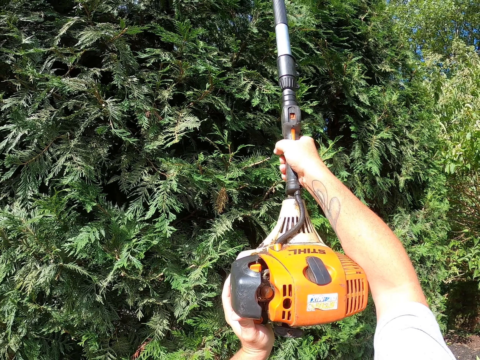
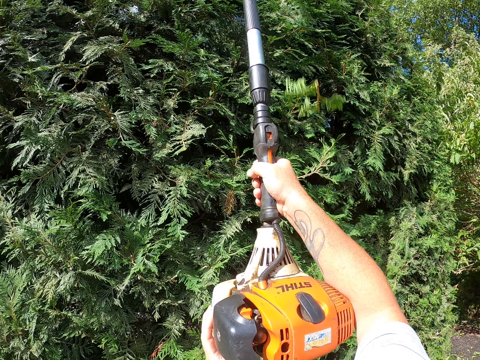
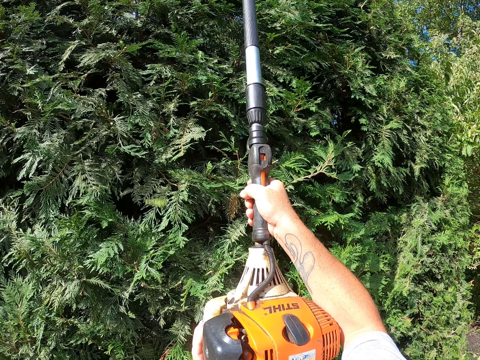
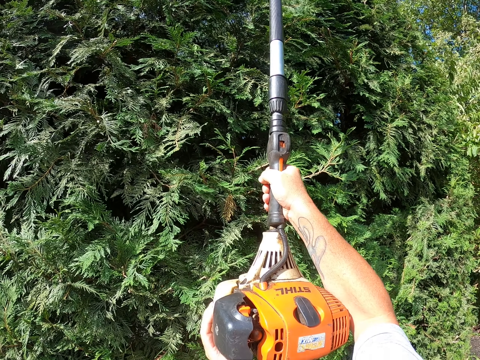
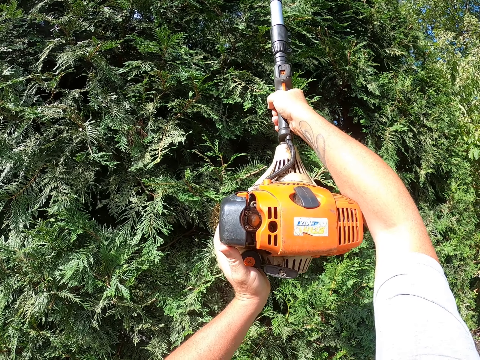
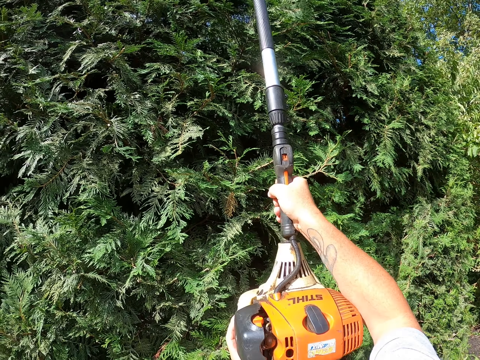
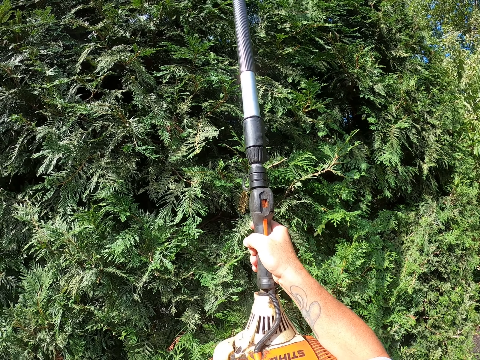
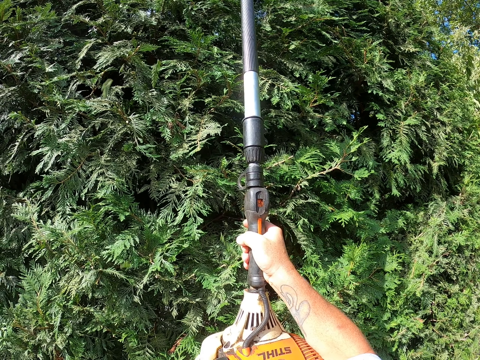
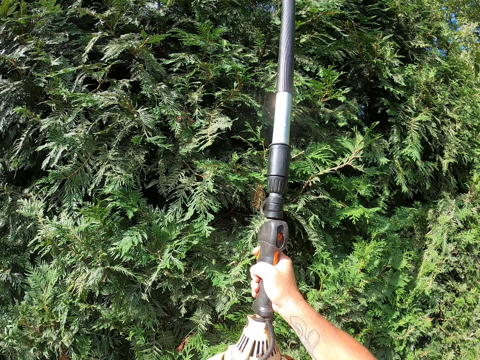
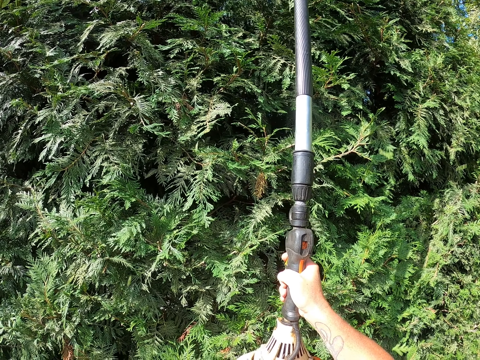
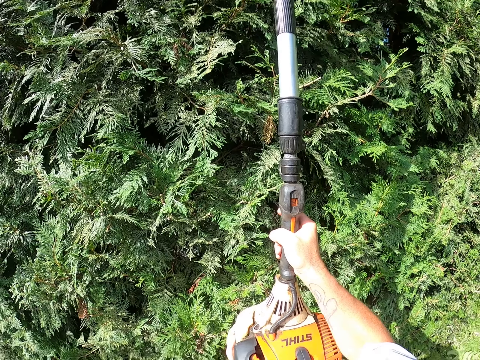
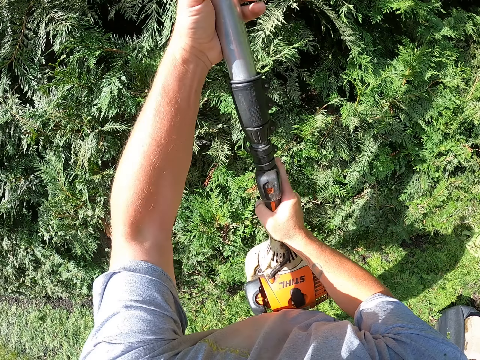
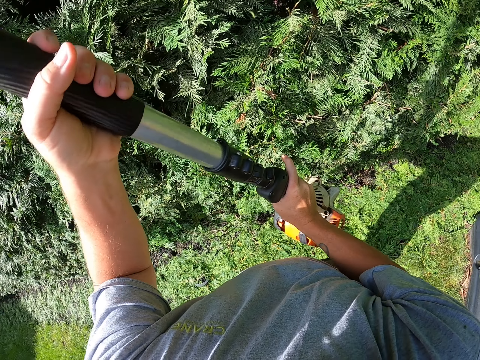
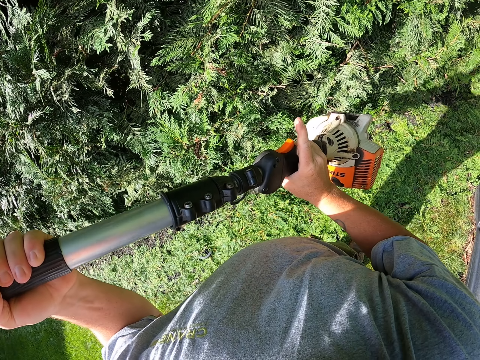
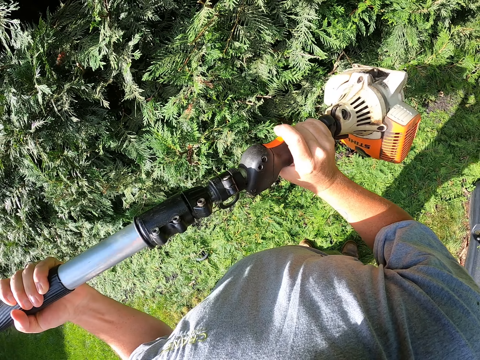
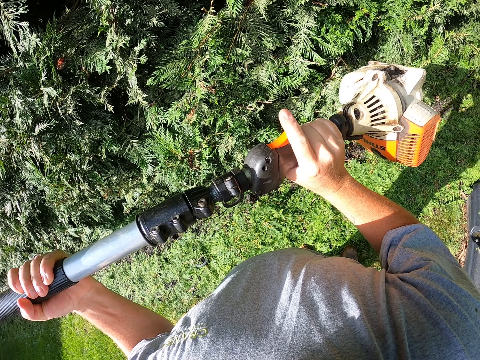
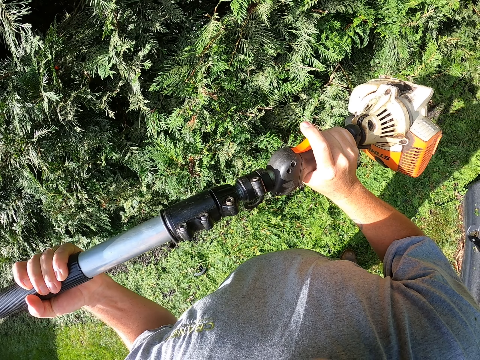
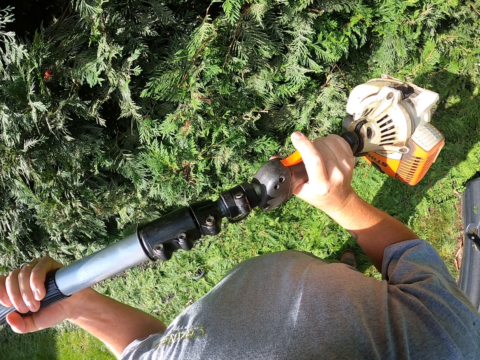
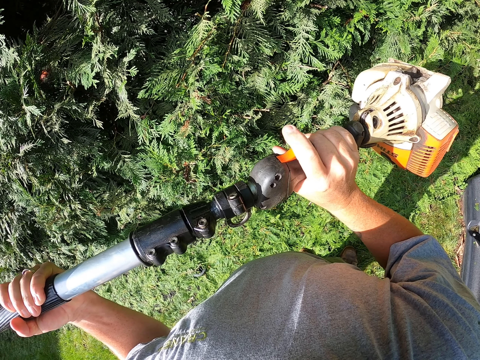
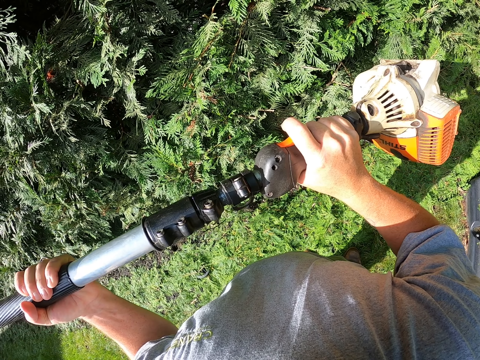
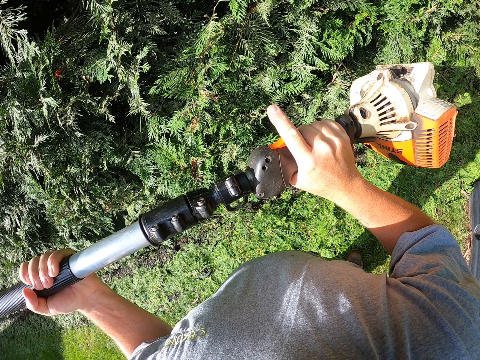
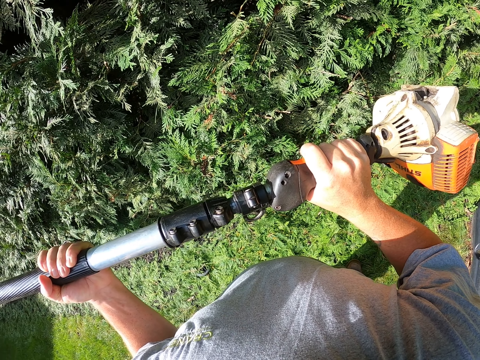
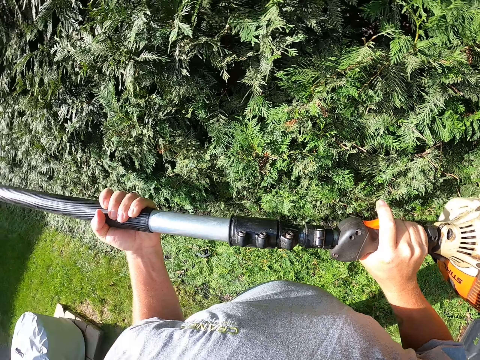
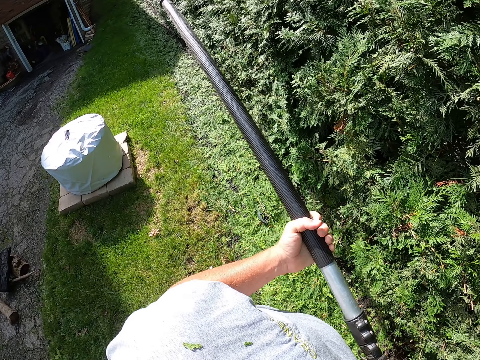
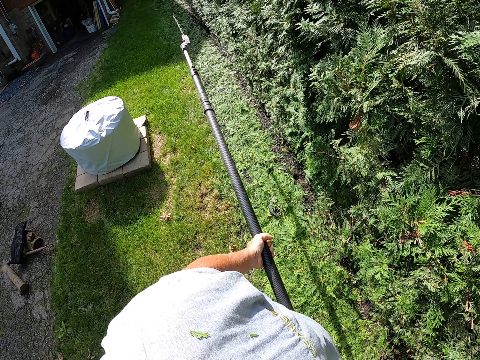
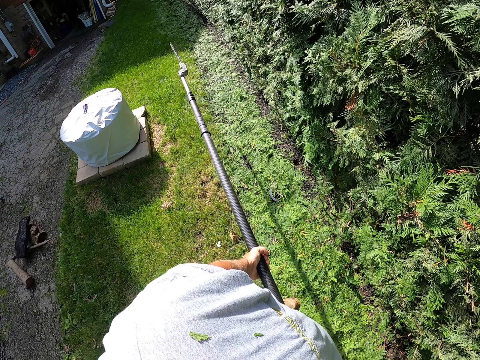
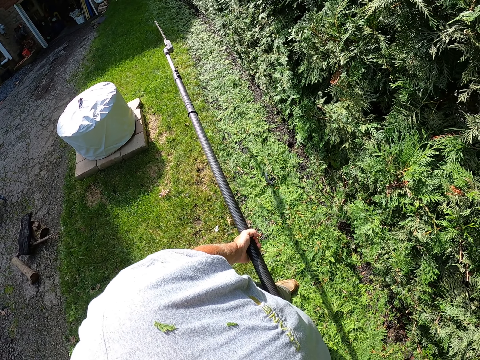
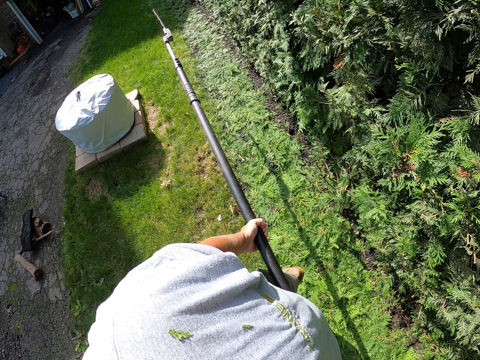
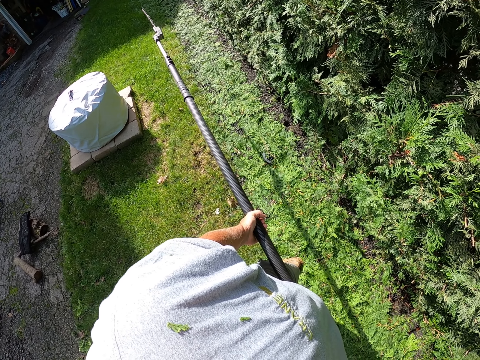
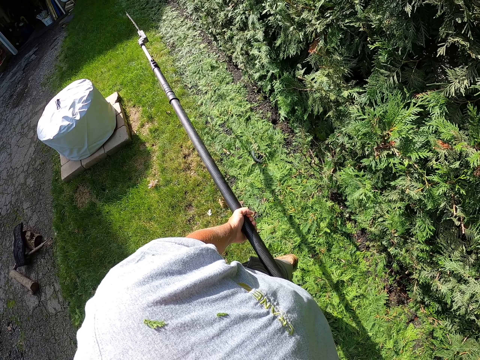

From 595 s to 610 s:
The camera wearer presses the button on the machine.

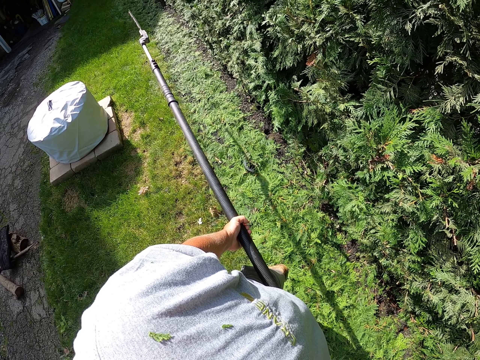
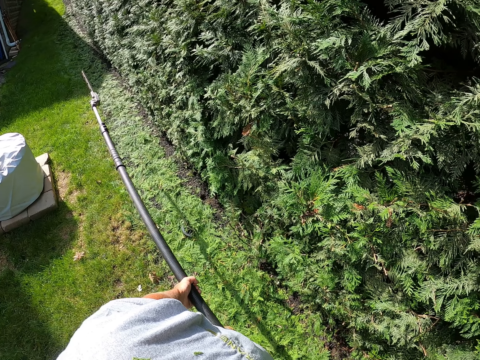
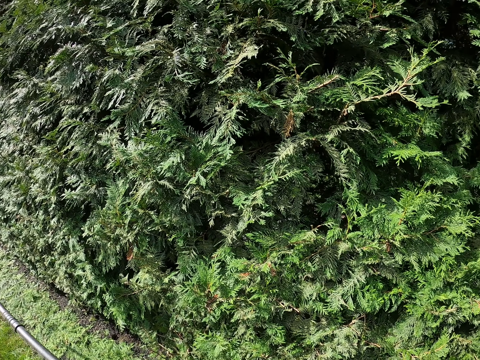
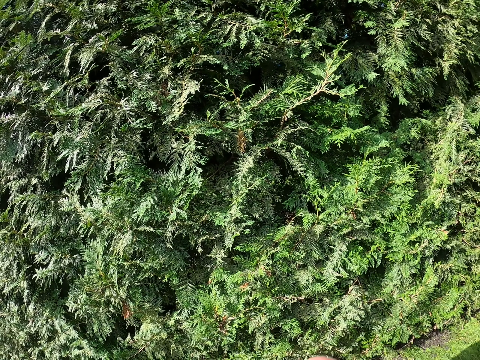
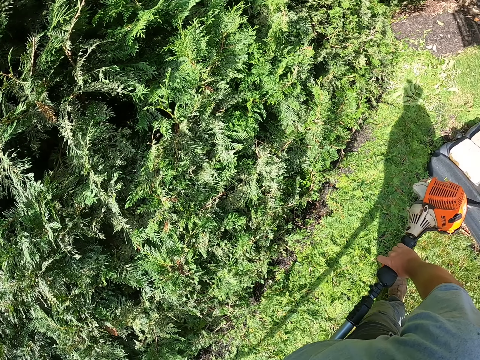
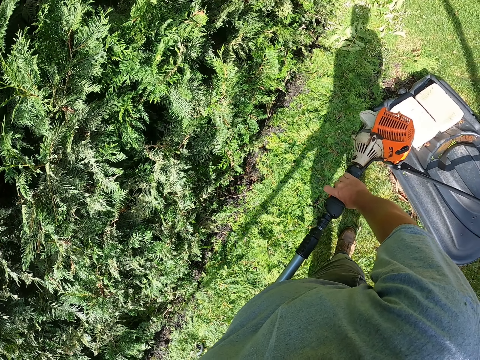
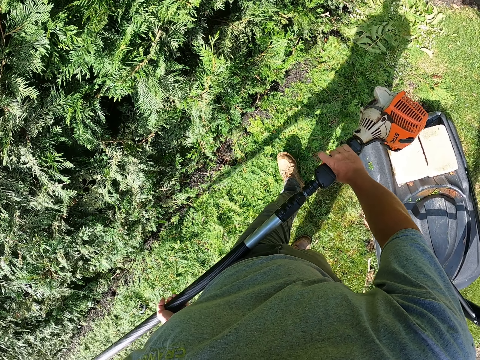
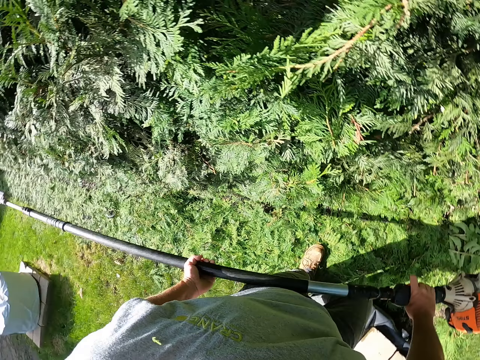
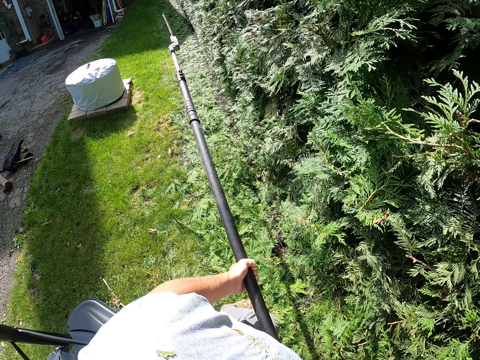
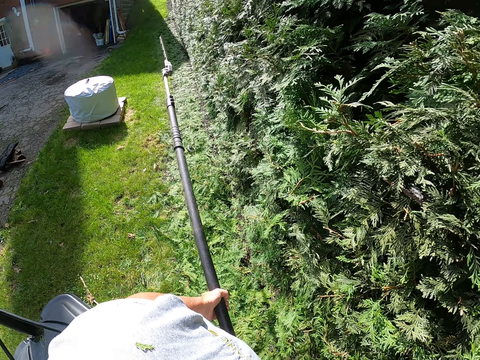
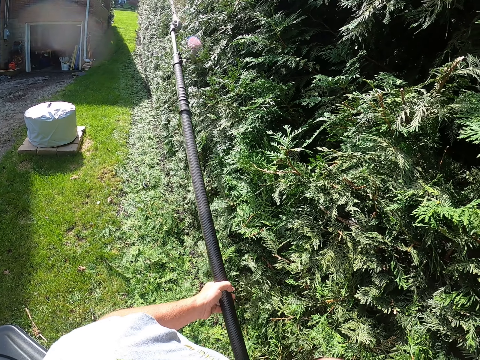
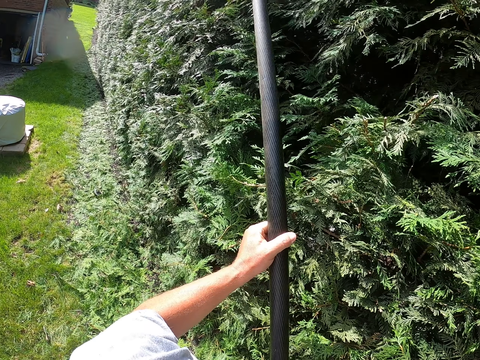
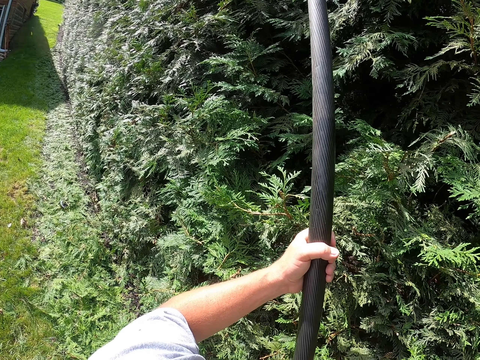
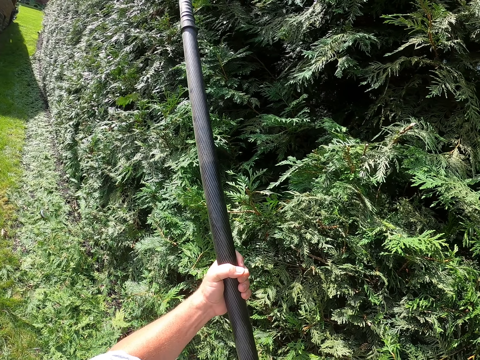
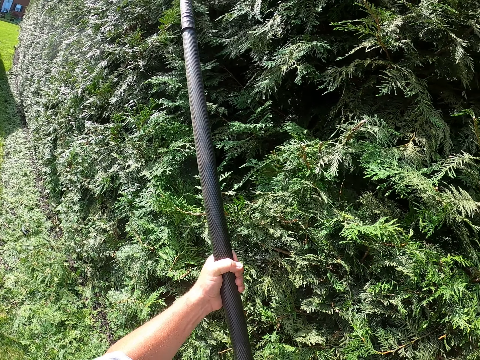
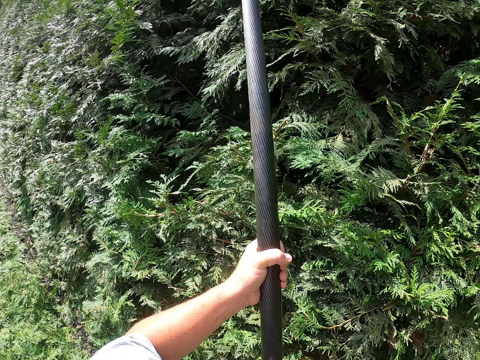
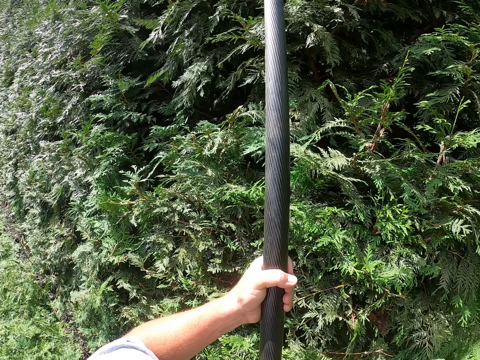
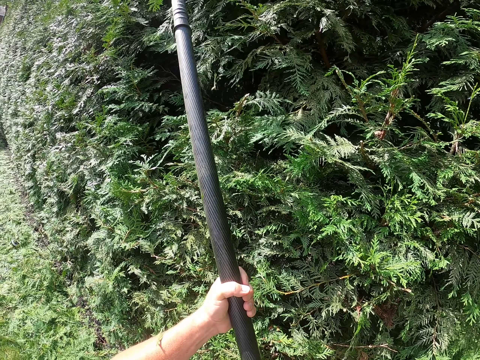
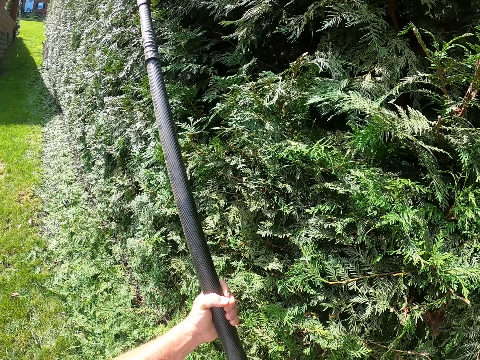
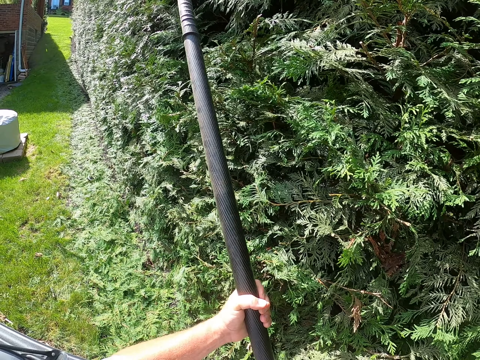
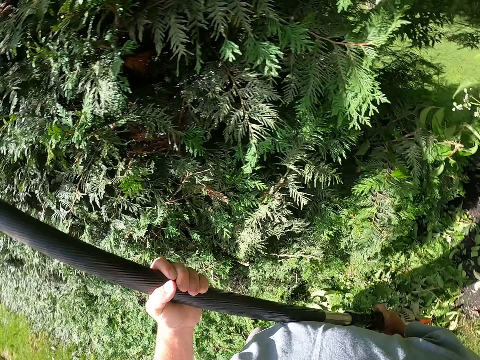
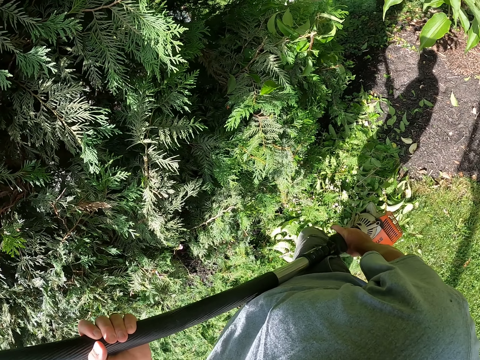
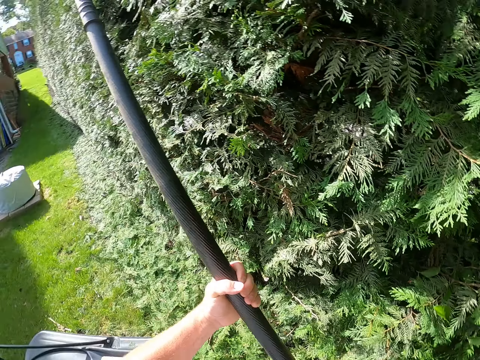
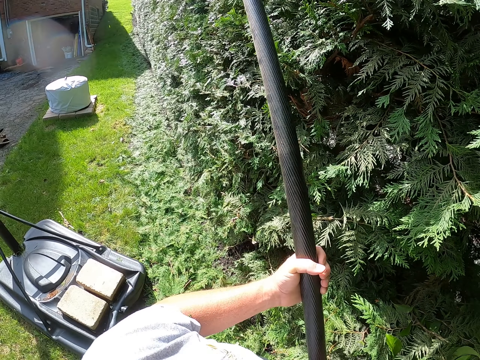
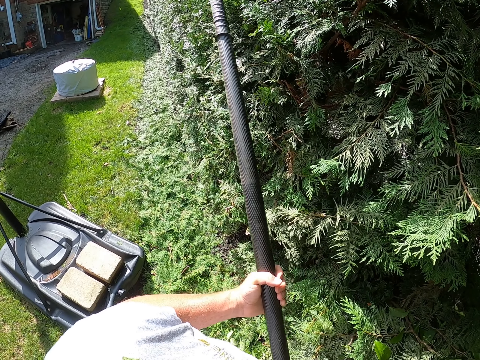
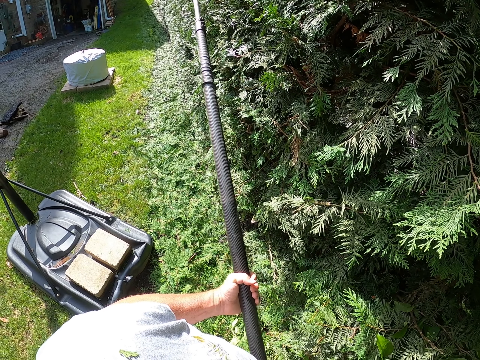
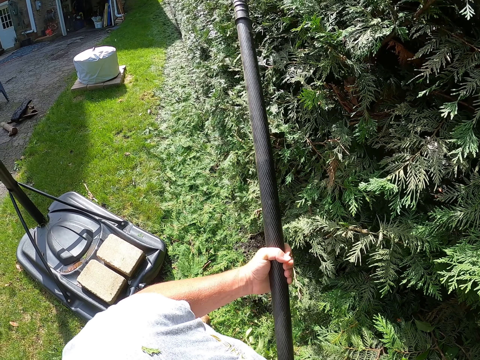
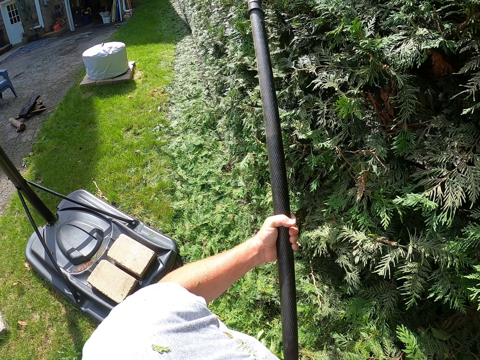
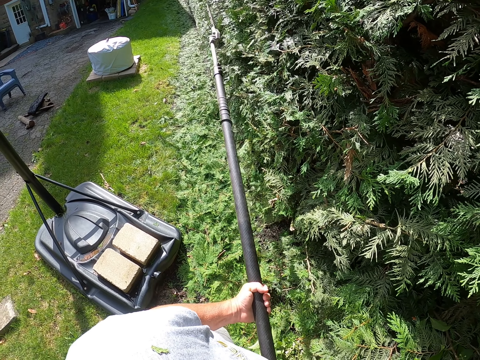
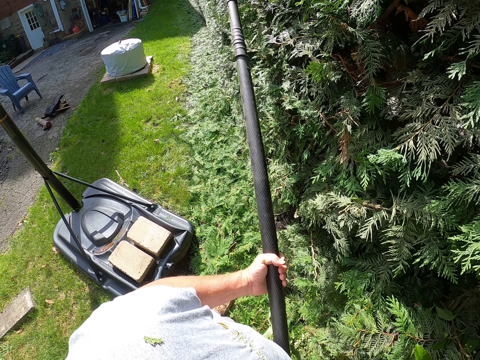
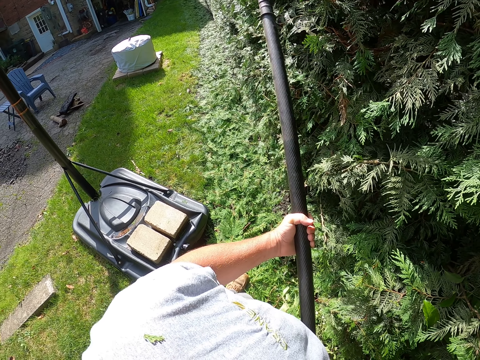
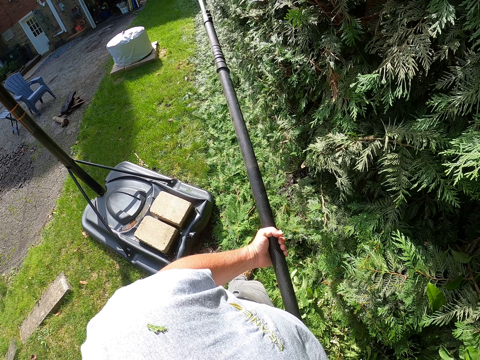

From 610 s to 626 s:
The camera wearer starts trimming the fence.
